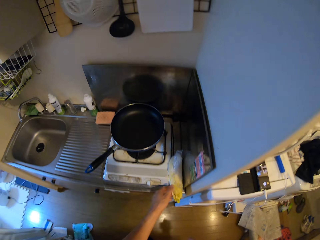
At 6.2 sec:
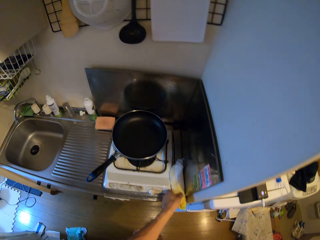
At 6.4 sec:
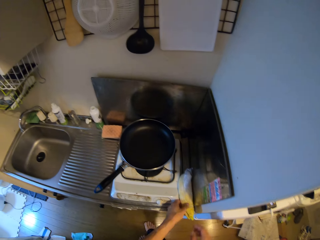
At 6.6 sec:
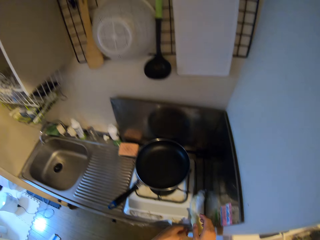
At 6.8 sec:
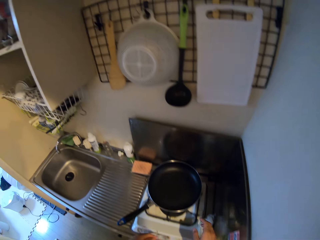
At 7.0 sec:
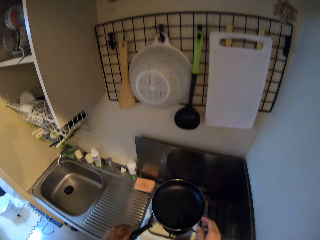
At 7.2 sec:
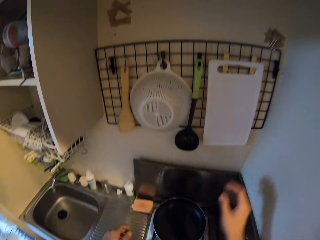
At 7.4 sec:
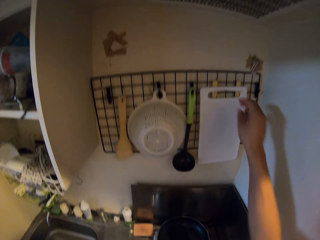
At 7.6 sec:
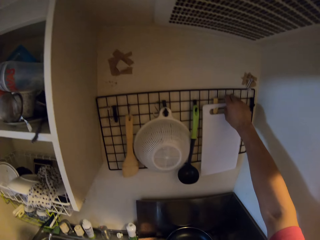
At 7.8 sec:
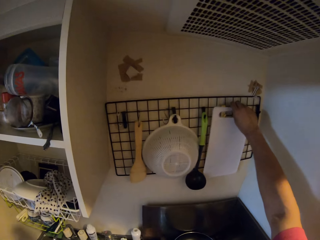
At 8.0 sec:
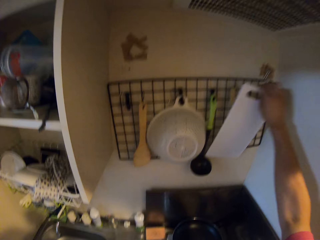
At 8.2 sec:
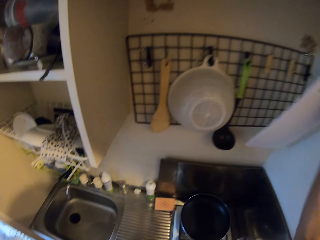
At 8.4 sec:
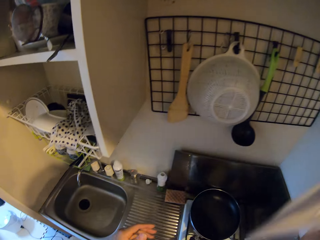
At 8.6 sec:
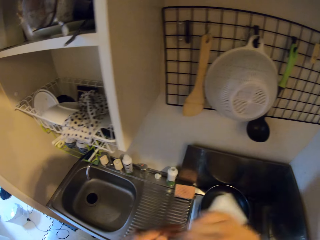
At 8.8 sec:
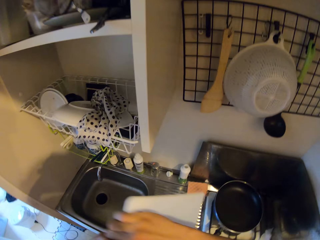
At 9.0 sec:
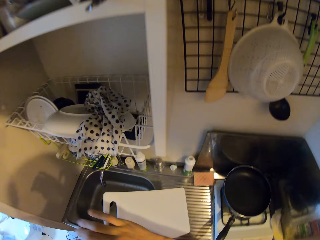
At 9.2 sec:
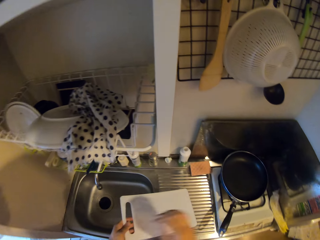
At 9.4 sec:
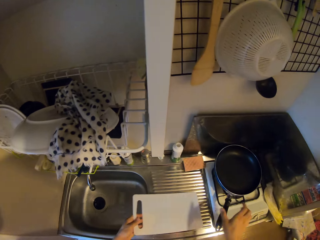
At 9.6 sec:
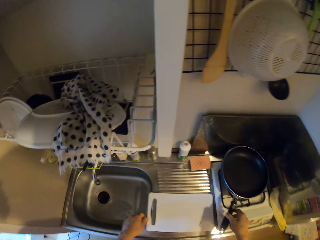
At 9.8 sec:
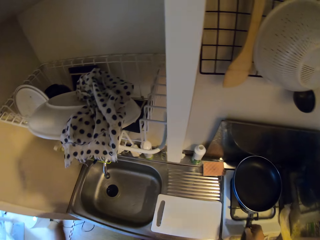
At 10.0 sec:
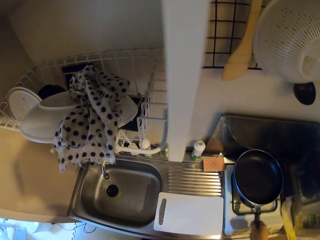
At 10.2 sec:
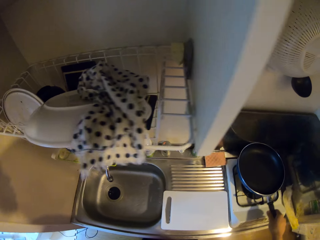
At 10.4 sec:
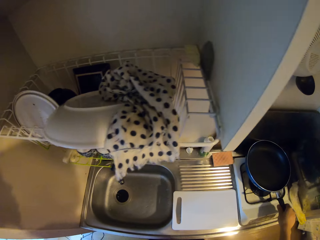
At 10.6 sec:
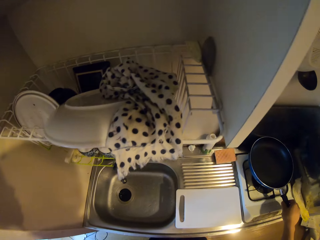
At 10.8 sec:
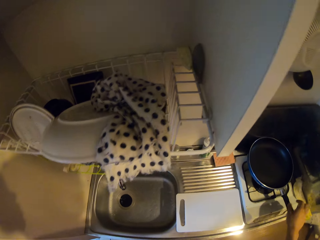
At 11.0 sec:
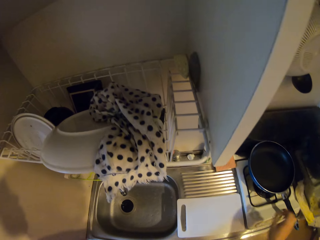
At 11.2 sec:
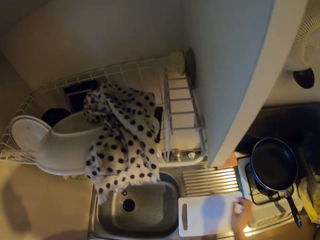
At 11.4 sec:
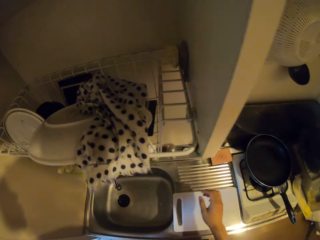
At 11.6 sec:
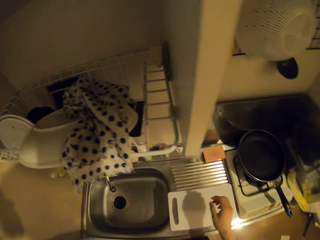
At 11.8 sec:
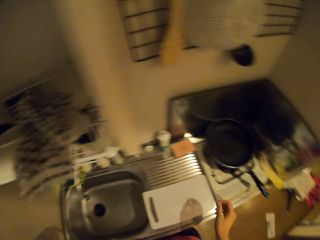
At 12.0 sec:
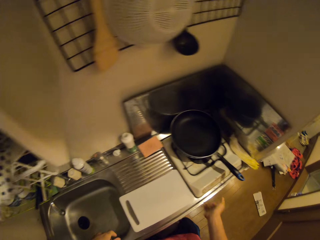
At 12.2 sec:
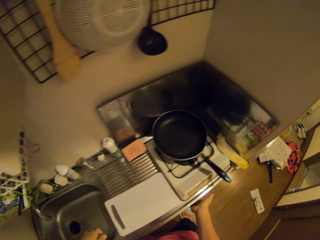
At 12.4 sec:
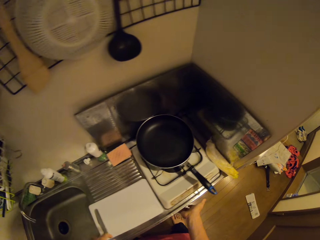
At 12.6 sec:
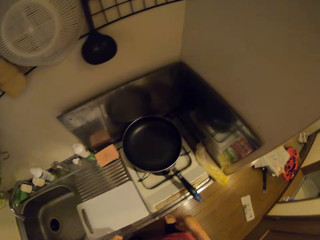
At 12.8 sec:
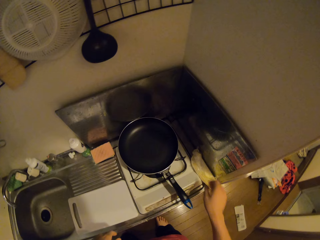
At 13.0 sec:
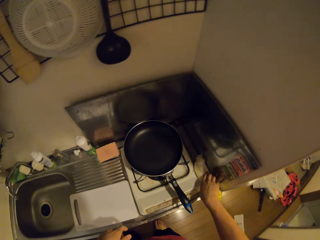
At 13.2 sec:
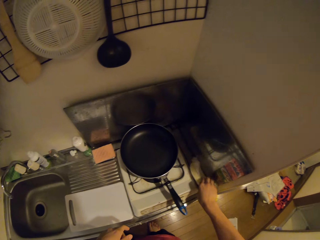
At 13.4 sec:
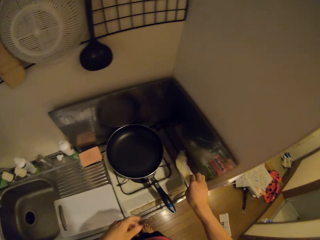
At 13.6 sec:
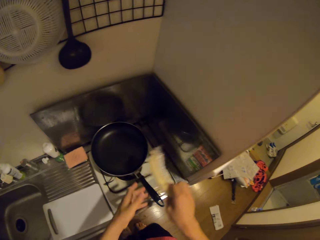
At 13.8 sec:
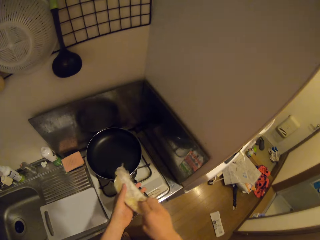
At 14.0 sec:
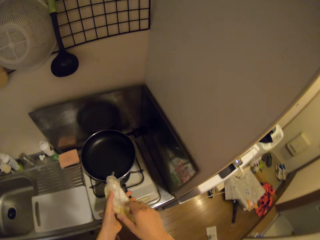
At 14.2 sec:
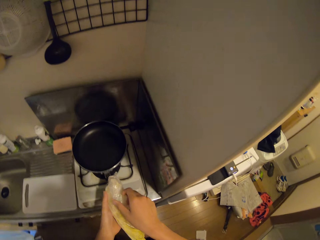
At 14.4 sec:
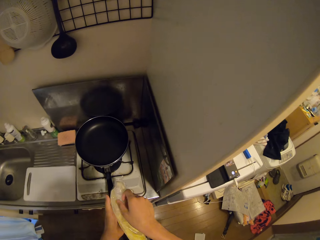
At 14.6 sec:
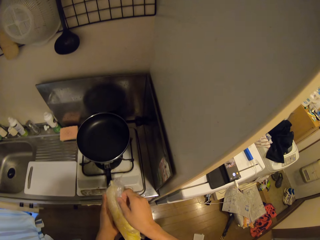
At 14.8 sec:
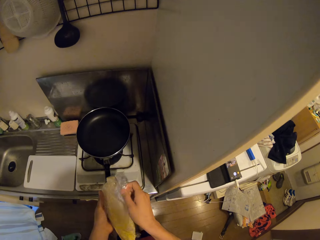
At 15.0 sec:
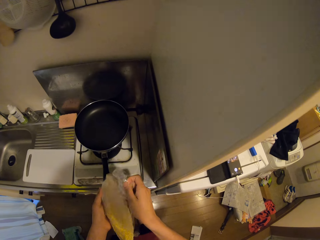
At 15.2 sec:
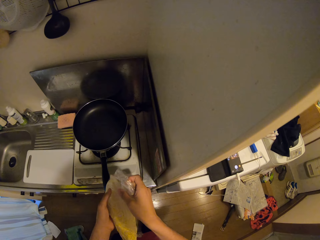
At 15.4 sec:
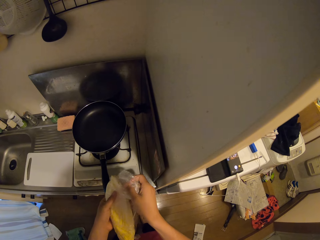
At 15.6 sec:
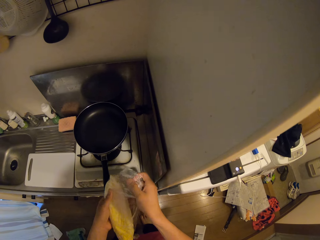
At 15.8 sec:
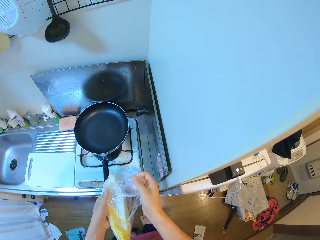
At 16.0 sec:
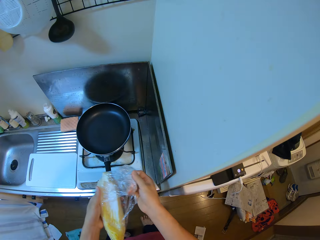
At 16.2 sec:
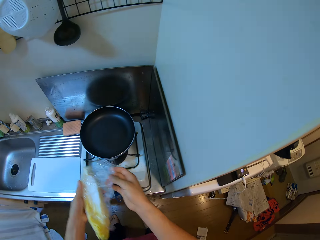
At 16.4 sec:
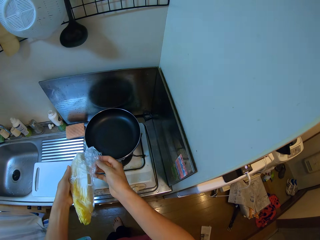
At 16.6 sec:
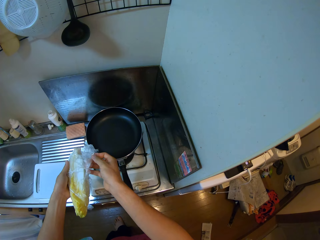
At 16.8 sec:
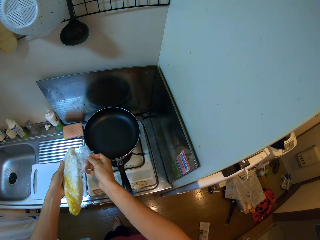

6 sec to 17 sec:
The camera wearer closes the refrigerator. He touches an endive beside a stove on the countertop with his left hand. He picks a chopping board on a cutlery hanger on the wall with his right hand, passes the chopping board to his left hand, and puts the chopping board on the sink slab. He holds the handle of a frying pan on the stove on the countertop. He touches the cooking pan. He touches the cabinet with his right hand. He picks up the endive on the countertop with his right hand. He touches the cooking gas. He passes the endive to his left hand. He opens the nylon on the endive with his right hand.

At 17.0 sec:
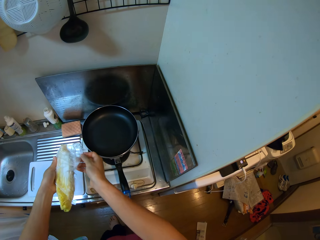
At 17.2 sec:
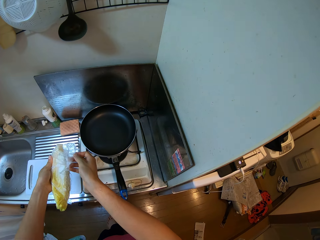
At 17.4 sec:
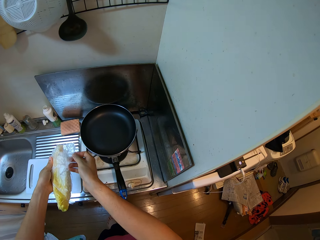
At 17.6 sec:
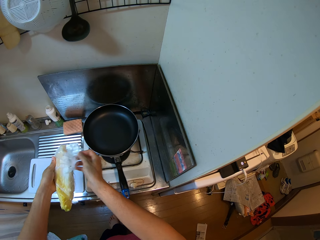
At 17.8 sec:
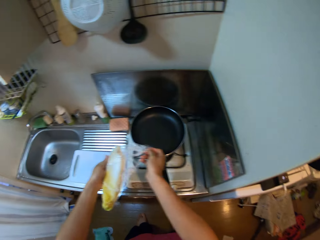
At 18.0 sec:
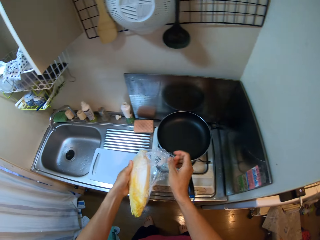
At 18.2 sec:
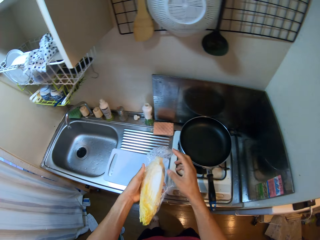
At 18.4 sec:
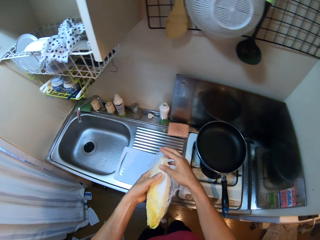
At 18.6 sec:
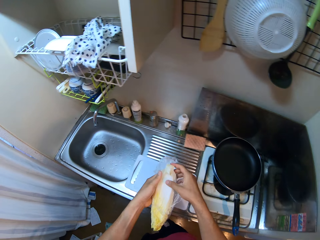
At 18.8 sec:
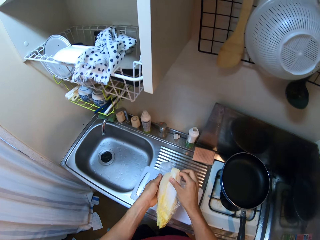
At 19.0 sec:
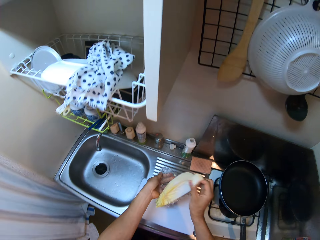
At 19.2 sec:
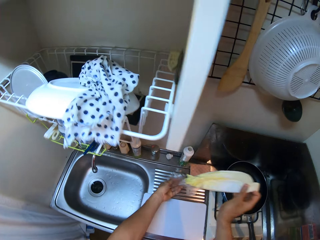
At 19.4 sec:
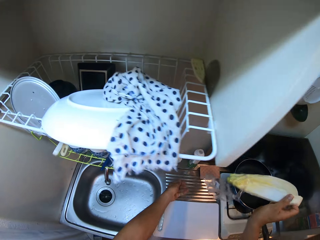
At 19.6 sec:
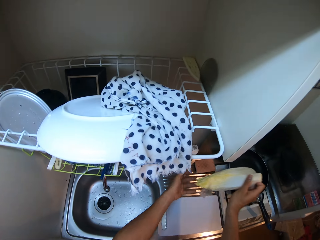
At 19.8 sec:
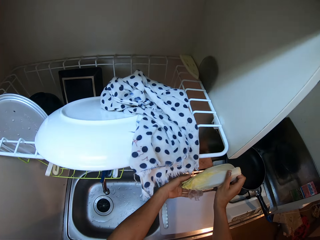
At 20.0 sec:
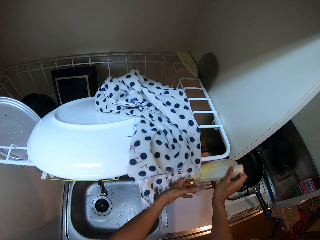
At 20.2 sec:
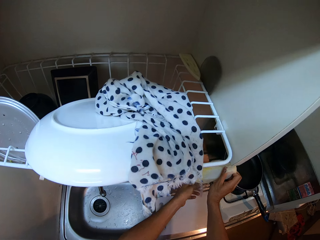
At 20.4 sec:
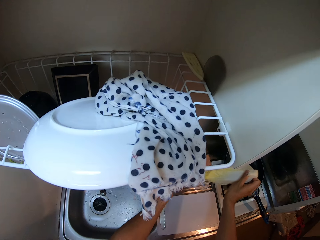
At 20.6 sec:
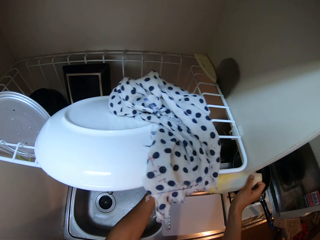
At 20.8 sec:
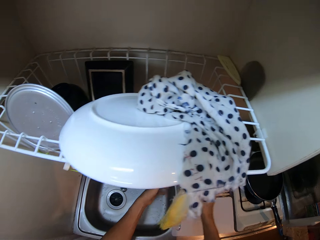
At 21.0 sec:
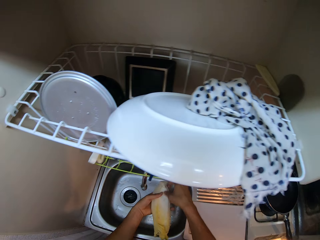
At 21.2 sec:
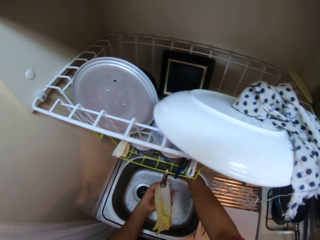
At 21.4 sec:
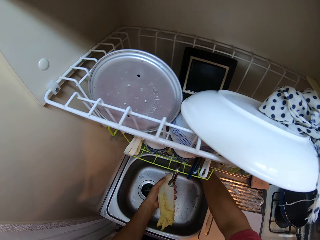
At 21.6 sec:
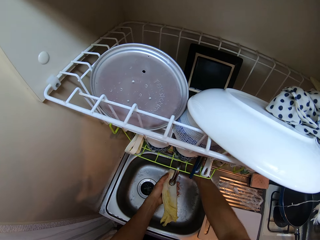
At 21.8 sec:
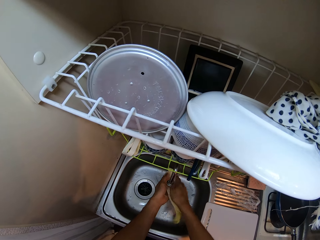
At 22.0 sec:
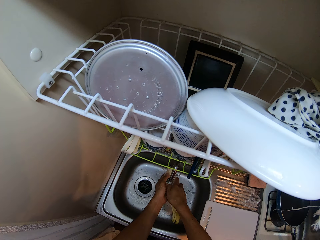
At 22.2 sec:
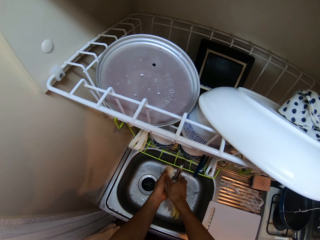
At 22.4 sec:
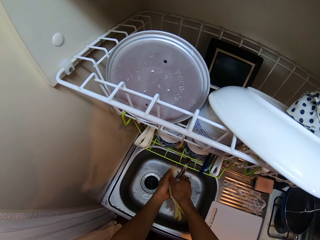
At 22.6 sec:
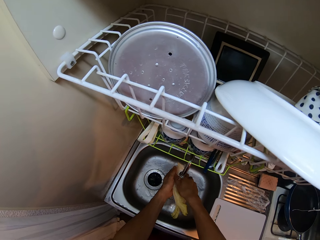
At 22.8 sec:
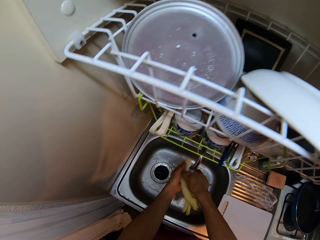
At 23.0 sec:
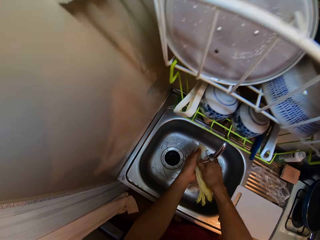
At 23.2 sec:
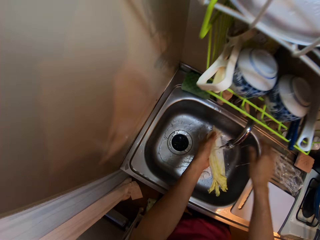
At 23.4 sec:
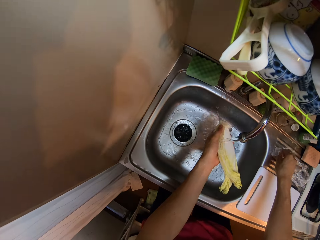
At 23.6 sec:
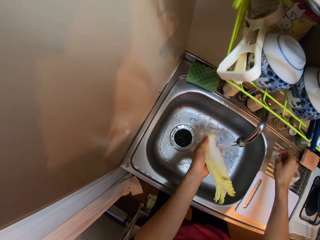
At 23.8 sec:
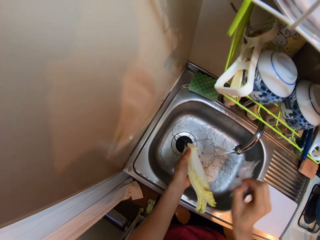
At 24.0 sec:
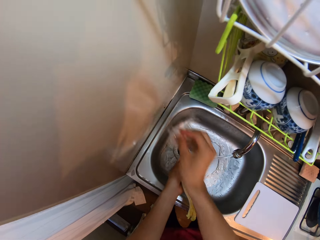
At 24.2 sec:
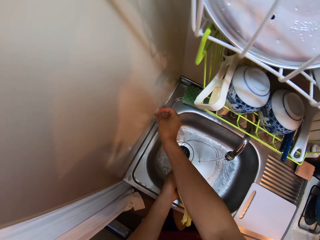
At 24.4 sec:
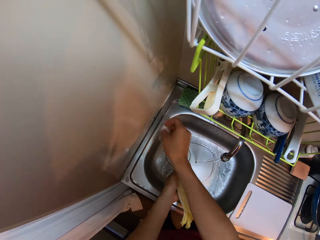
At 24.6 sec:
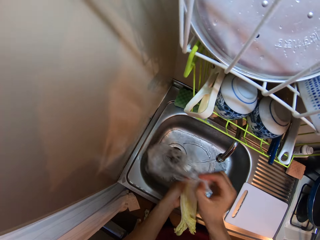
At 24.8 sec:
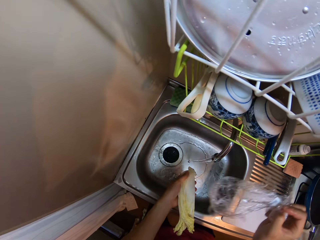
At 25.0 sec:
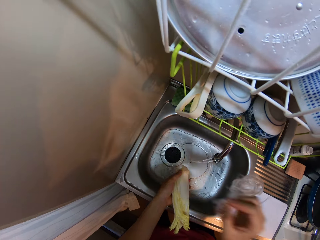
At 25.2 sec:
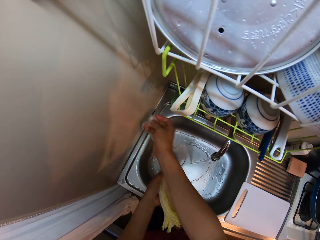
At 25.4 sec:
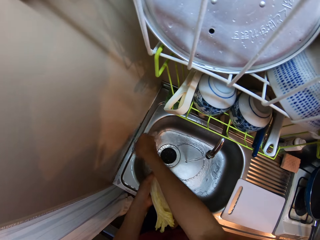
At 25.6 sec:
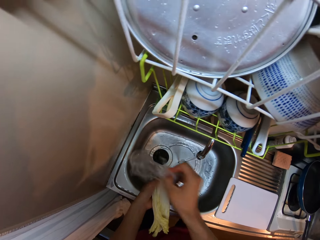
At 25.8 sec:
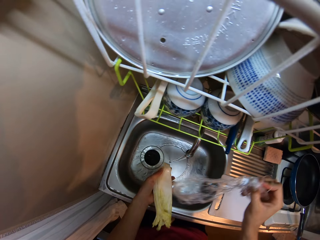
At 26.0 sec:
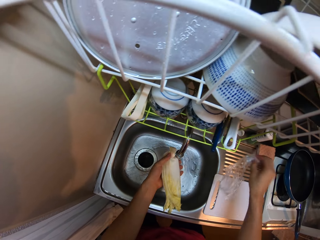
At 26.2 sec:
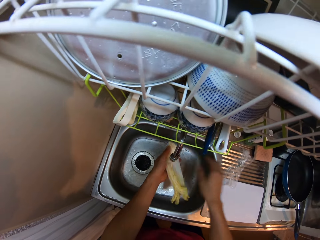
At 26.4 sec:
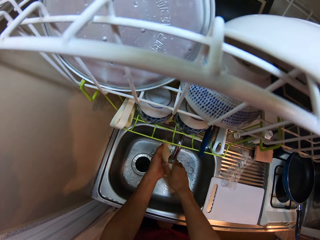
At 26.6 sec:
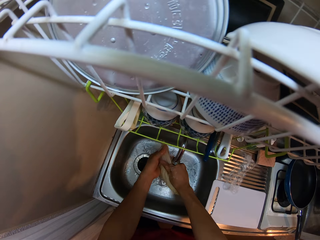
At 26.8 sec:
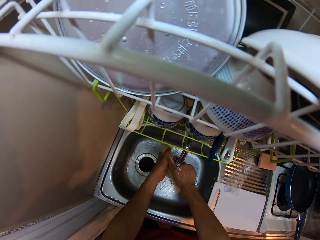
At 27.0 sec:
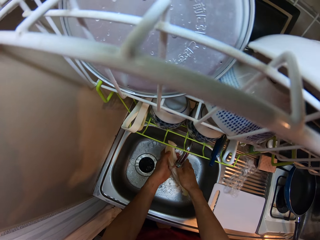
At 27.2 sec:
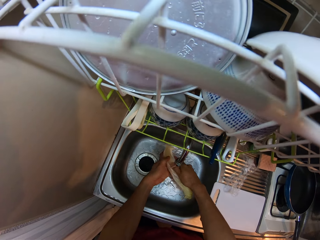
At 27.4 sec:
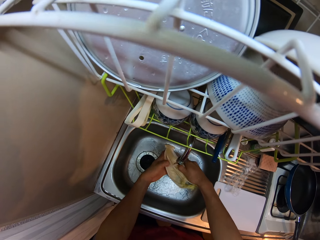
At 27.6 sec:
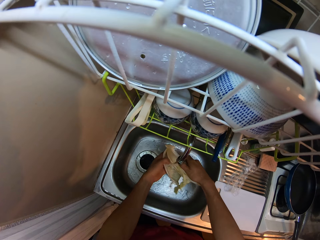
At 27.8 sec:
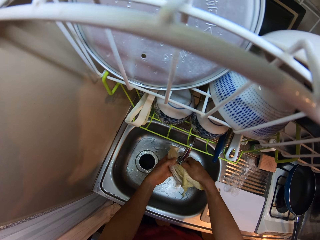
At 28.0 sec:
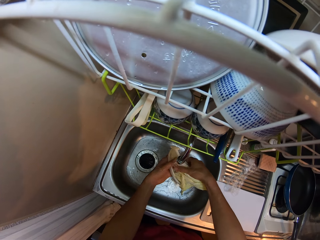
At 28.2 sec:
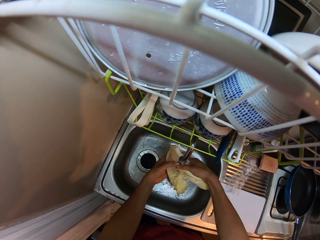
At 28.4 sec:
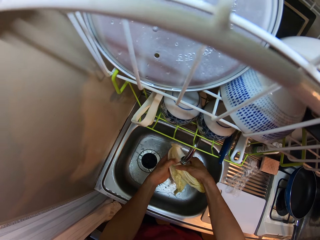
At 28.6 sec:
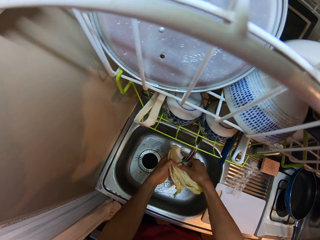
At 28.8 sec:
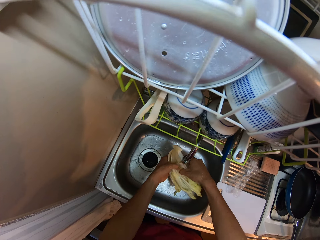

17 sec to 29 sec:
The camera wearer removes the endive from the nylon or package with his right hand. He puts the nylon on the endive on the sink slab with his left hand. He opens the sink tap by its handle with his right hand. He rinses the endive under running water in the sink. He puts the package aside. He picks the nylon on the sink slab with his right hand. He moves his right hand to the edge of the sink by the wall. He drops the nylon on the sink slab. He rinses the endive under running water in the sink.
